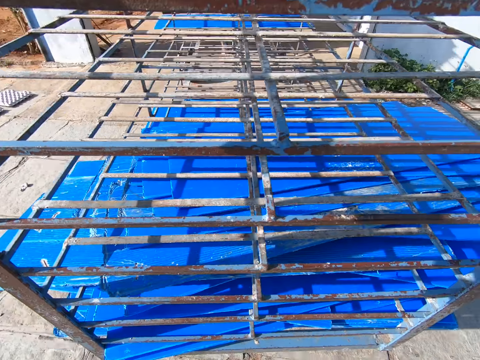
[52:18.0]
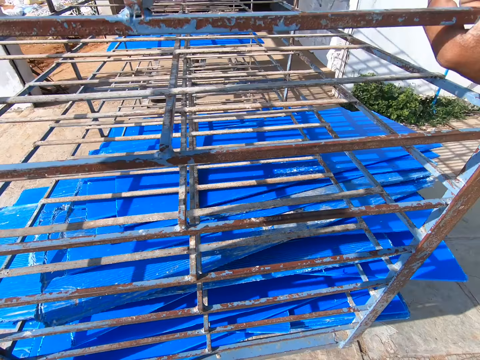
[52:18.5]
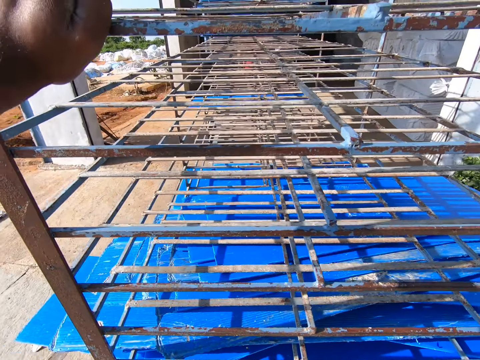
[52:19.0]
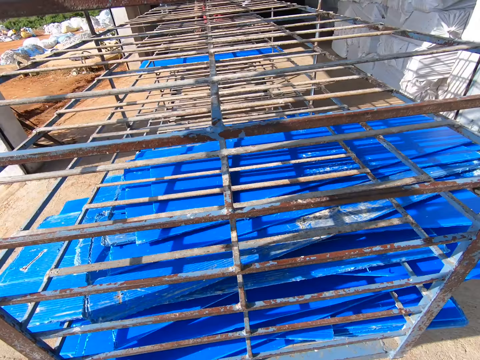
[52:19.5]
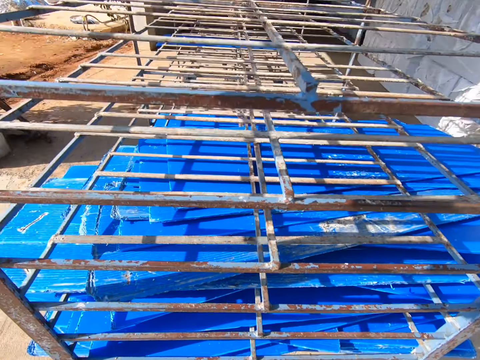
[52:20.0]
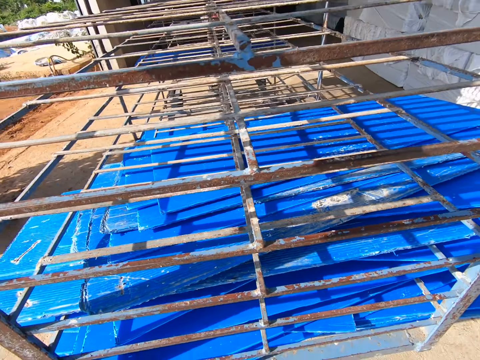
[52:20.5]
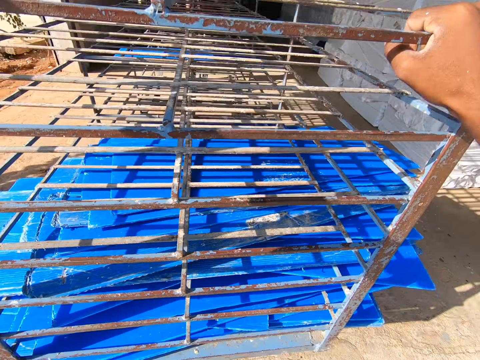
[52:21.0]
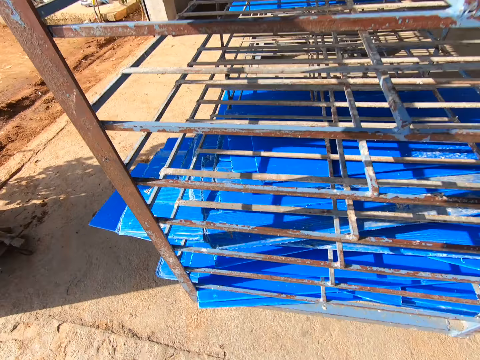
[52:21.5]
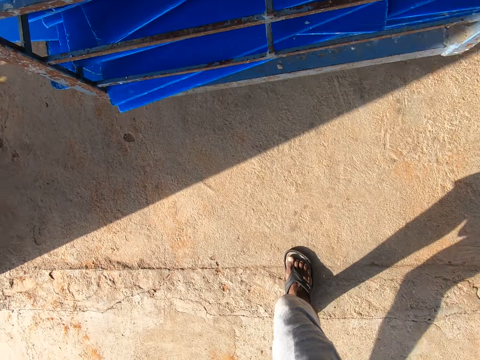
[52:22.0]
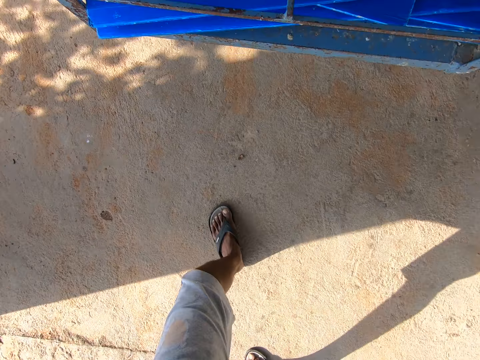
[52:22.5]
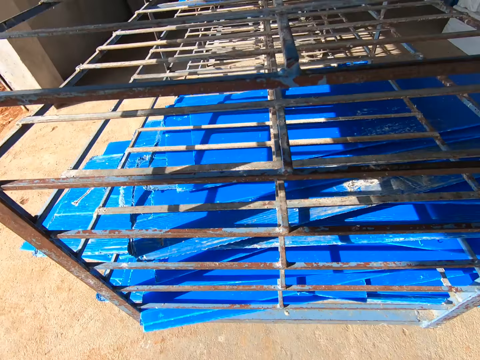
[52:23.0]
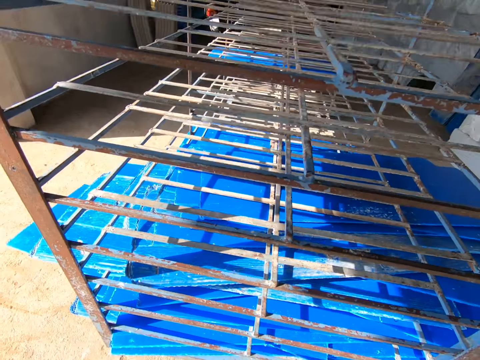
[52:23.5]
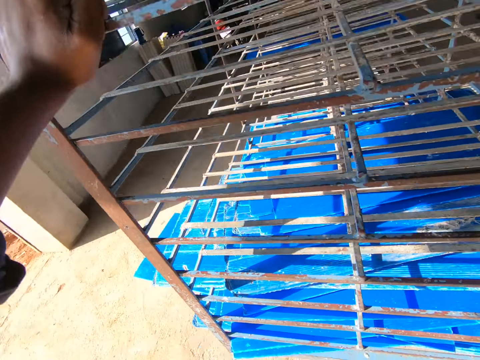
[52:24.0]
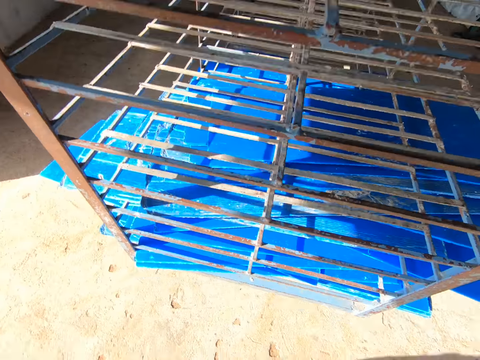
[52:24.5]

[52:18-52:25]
The camera wearer pushes the rack into the factory building.

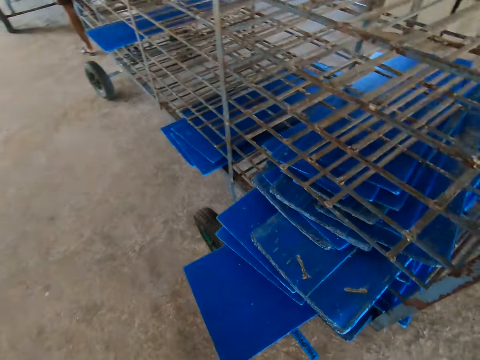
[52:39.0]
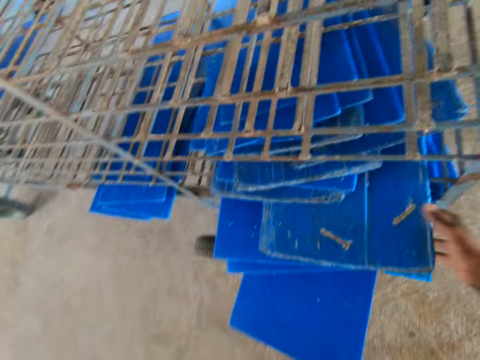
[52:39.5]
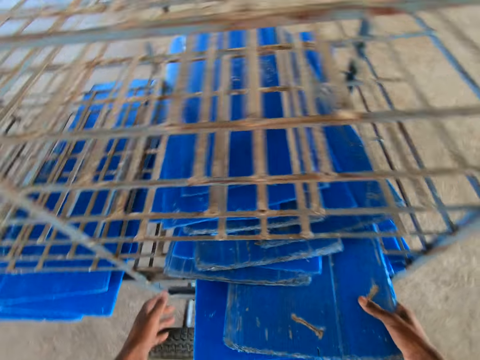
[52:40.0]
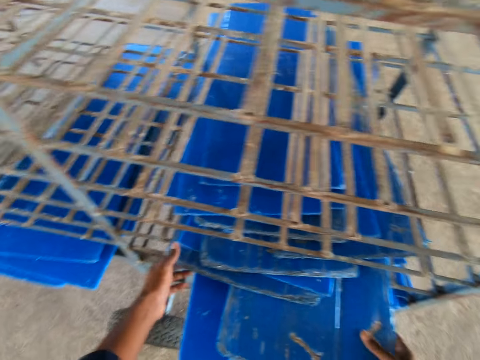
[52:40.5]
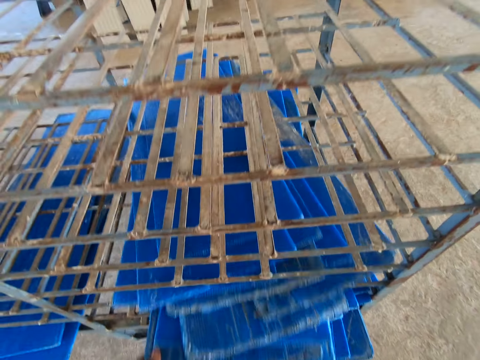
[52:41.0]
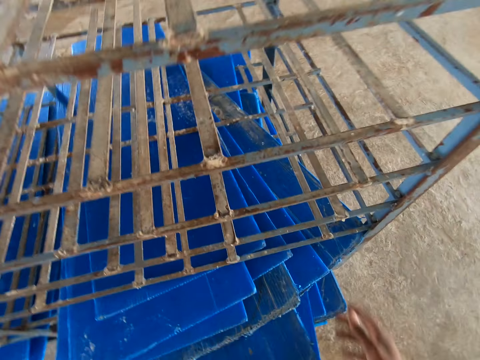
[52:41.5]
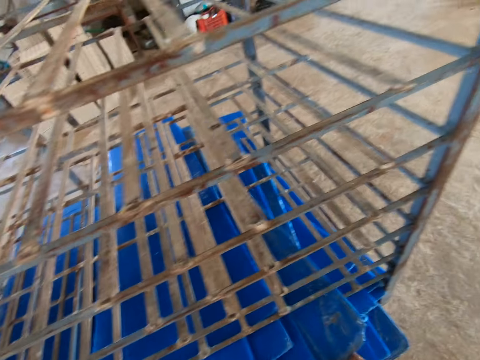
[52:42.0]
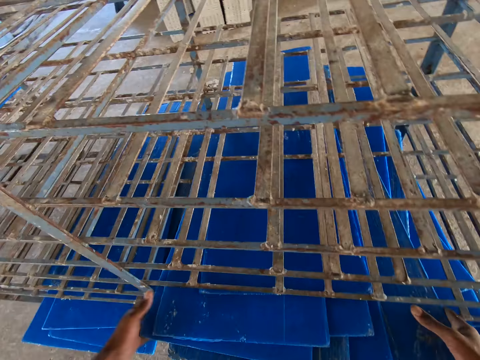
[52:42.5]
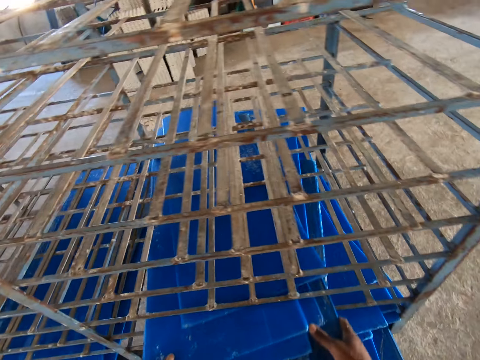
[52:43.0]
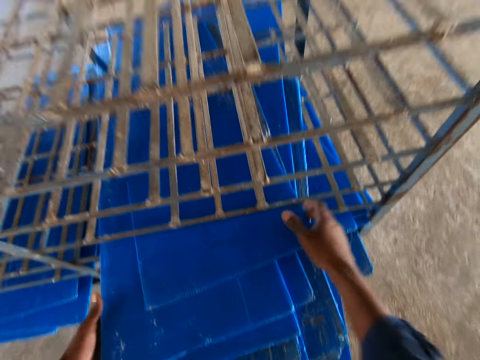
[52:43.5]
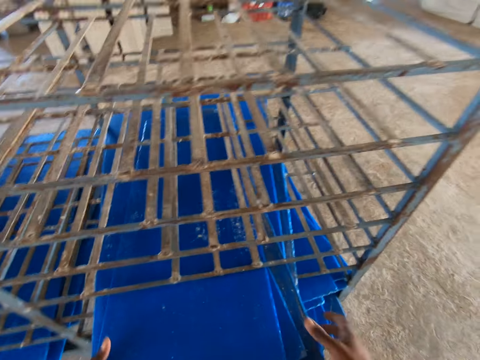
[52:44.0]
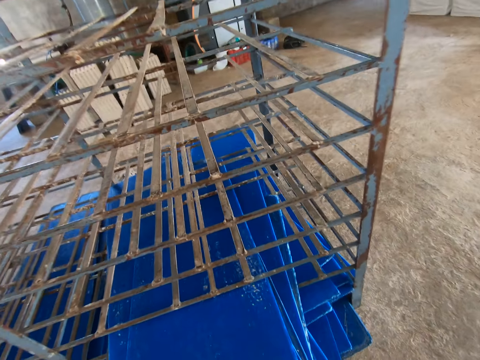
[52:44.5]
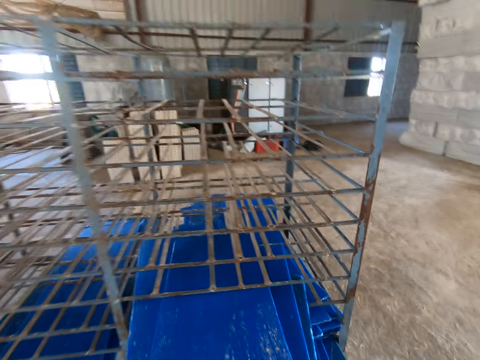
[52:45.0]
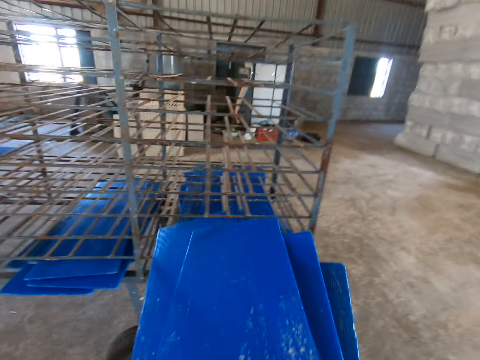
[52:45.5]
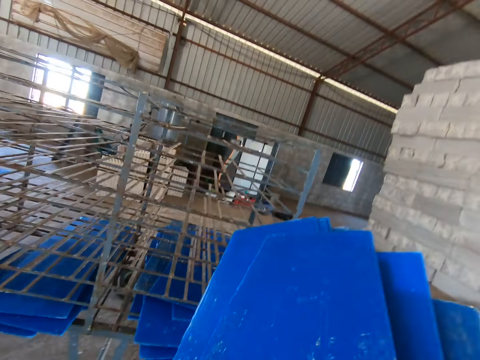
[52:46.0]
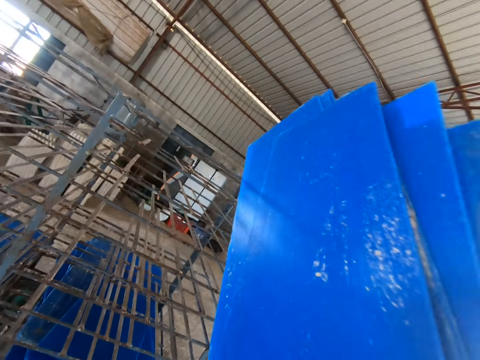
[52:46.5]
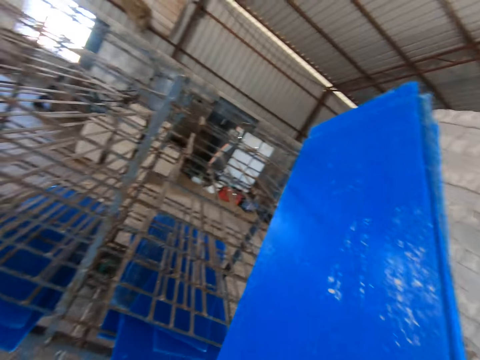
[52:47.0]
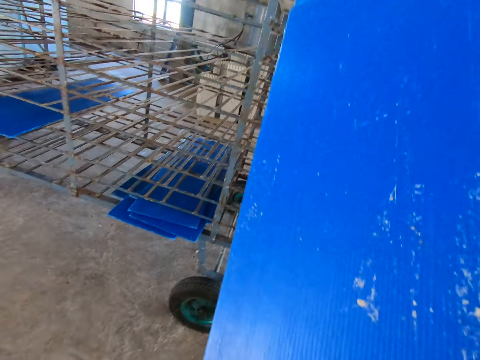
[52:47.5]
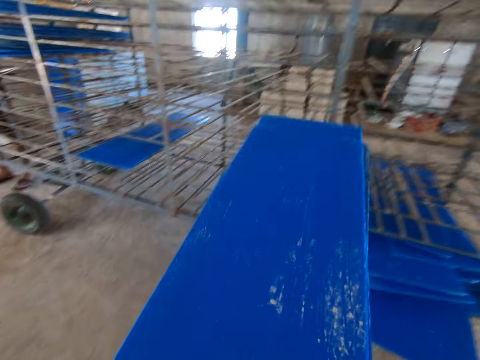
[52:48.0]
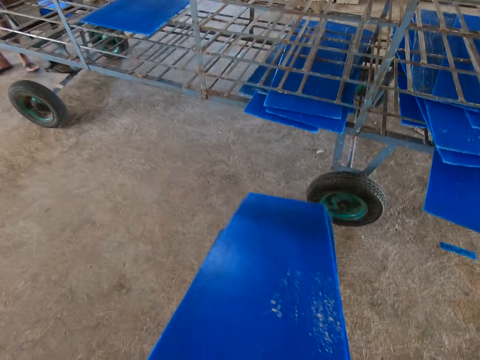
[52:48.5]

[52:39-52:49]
The camera wearer takes out trays from the rack with both hands. They hit the trays on the rack with both hands.

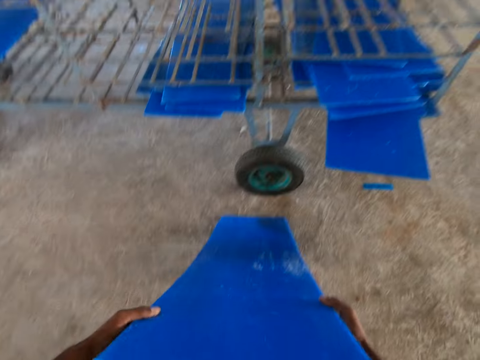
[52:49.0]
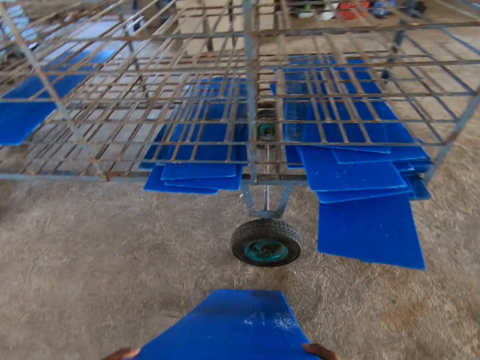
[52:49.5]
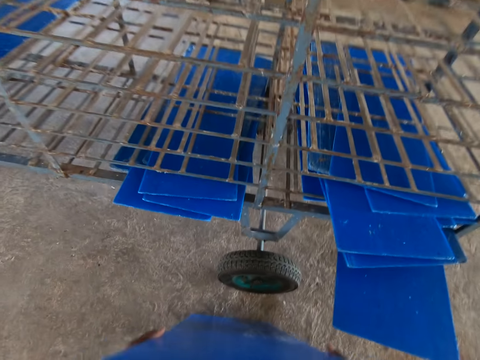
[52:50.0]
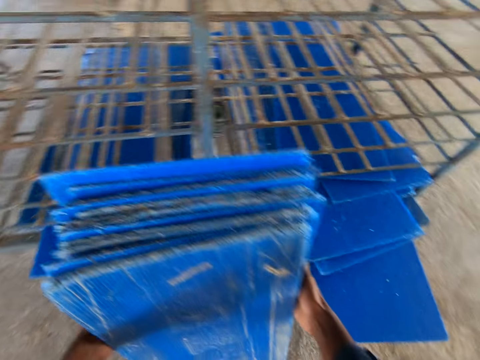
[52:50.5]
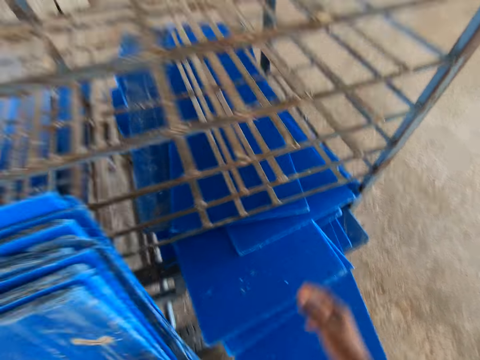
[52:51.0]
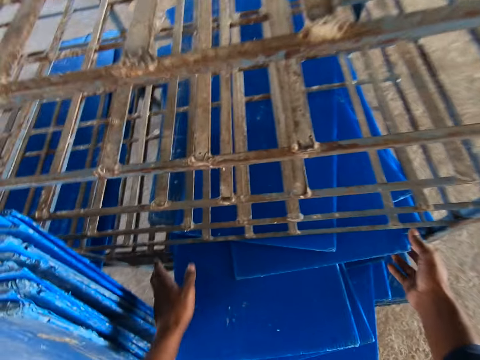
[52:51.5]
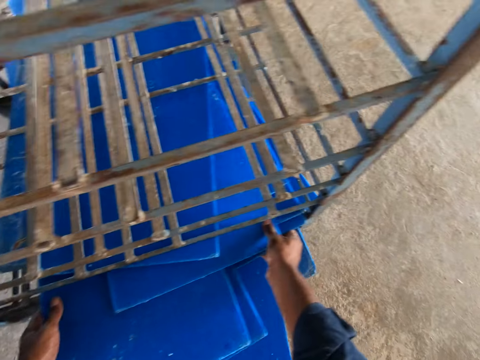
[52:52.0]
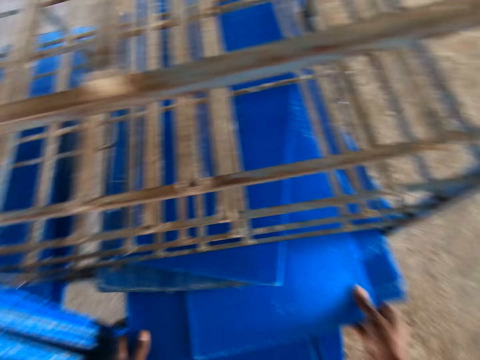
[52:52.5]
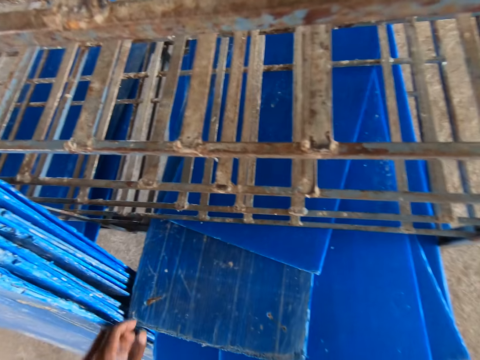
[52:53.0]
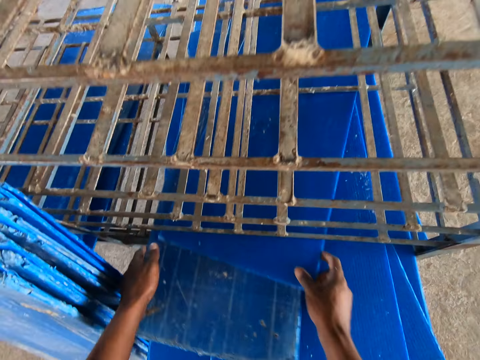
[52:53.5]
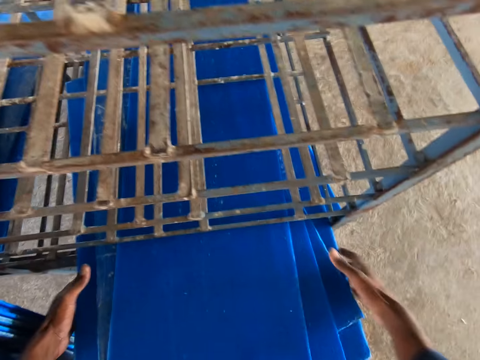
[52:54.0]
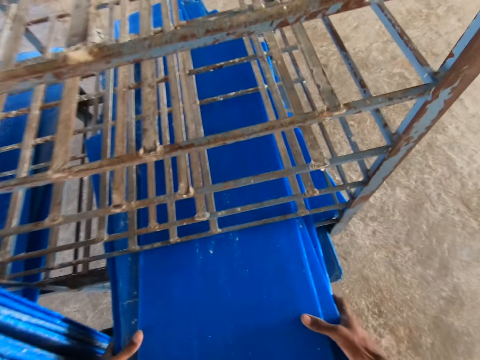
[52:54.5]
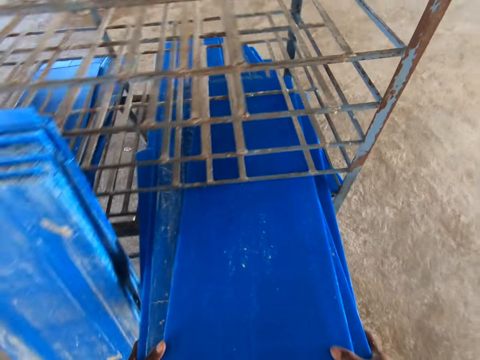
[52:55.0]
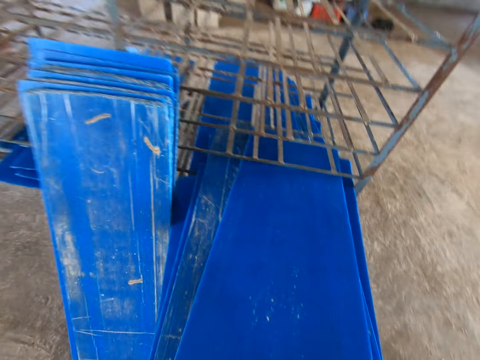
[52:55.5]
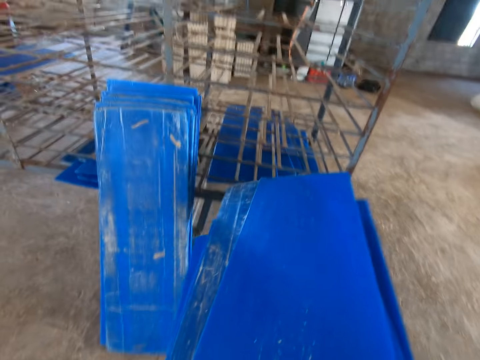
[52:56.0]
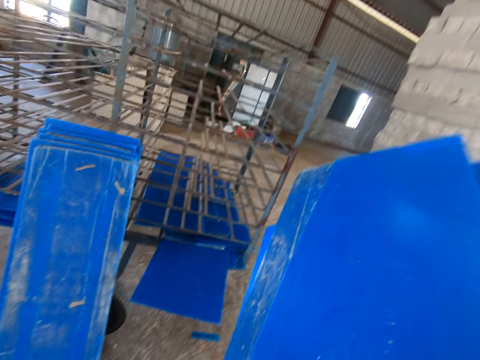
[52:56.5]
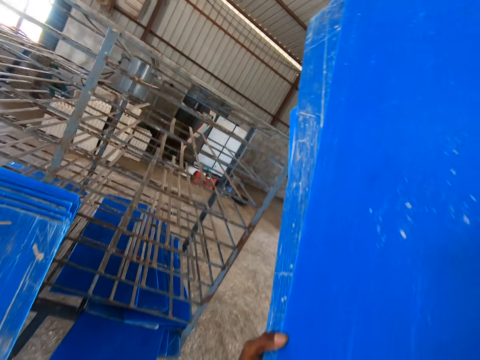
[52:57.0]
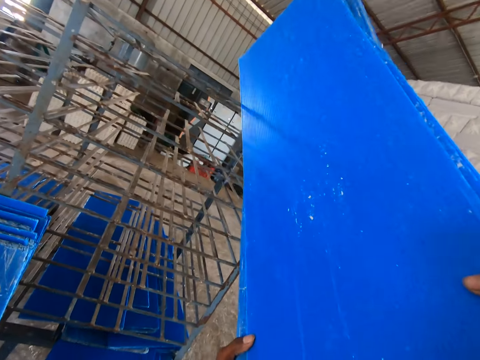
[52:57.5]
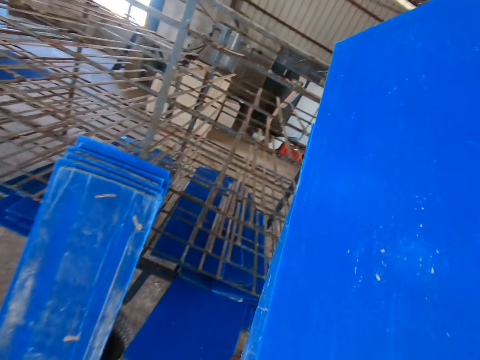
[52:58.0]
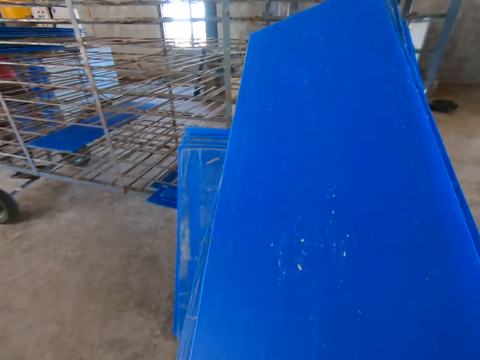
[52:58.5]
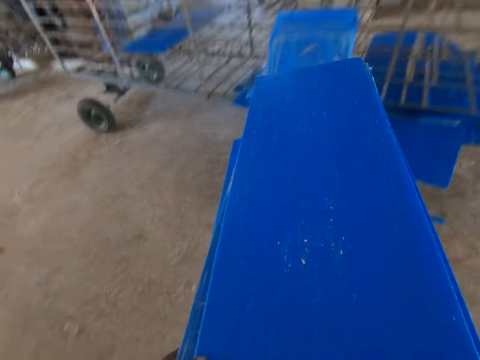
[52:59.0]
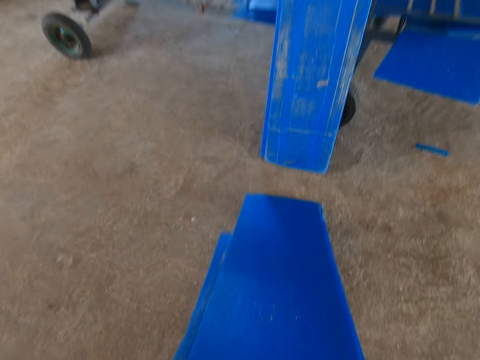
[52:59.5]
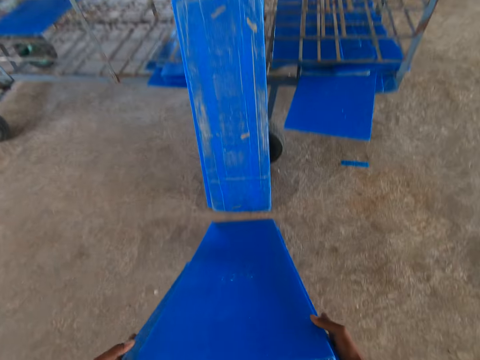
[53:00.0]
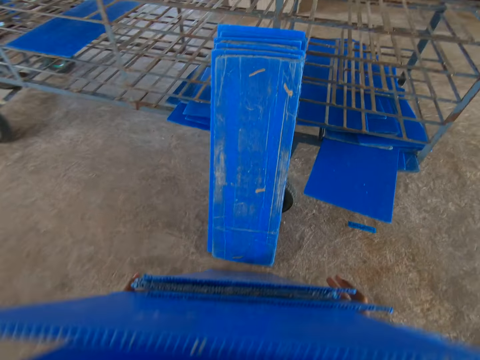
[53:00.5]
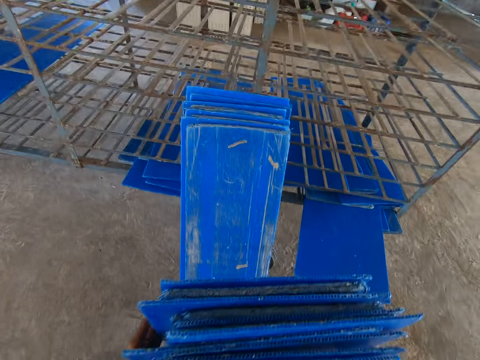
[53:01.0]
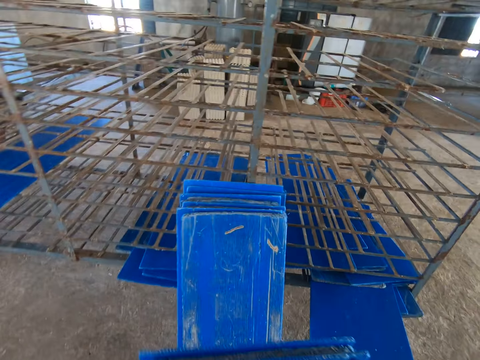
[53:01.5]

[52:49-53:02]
The camera wearer leans the trays against the rack with both hands. They take out trays from the rack with both hands. They hit the trays on the rack with both hands. They lean the trays against the trays with both hands.
